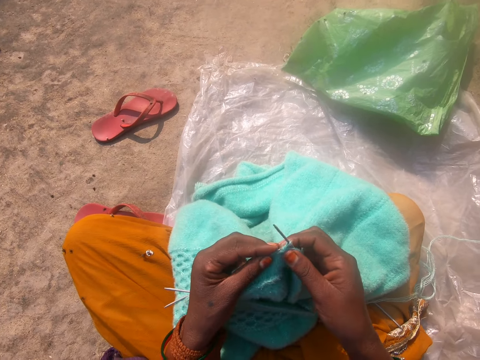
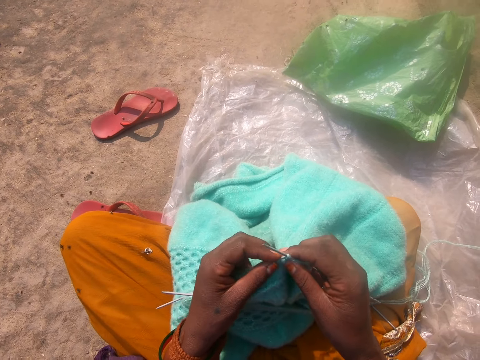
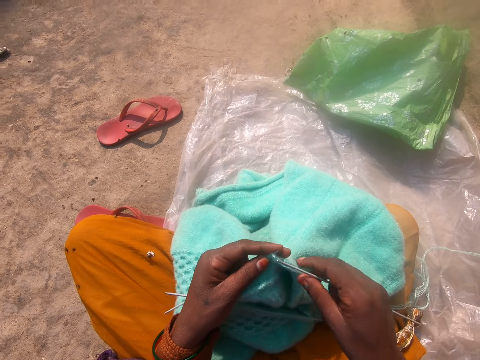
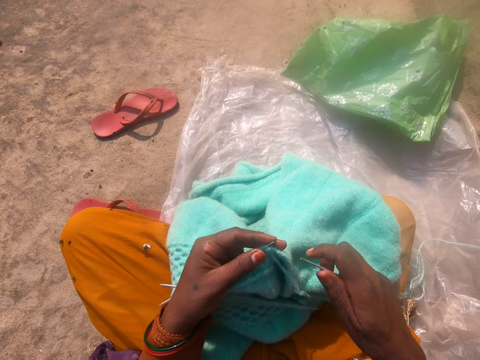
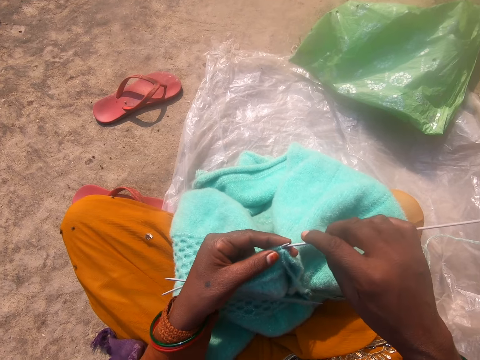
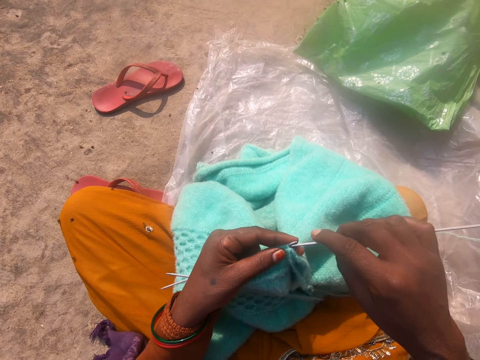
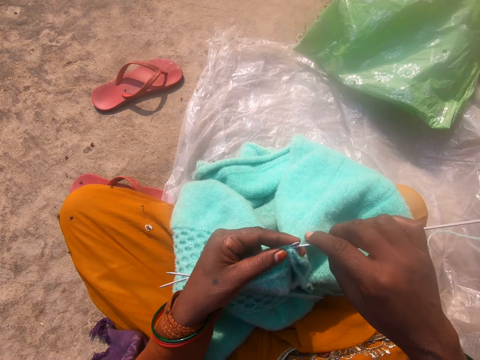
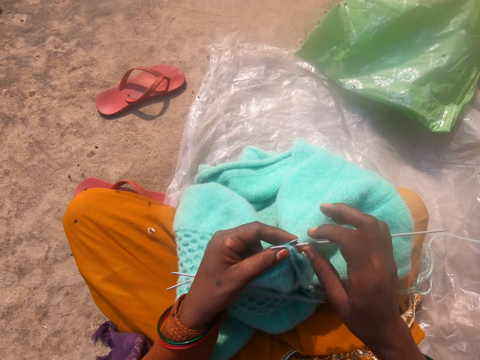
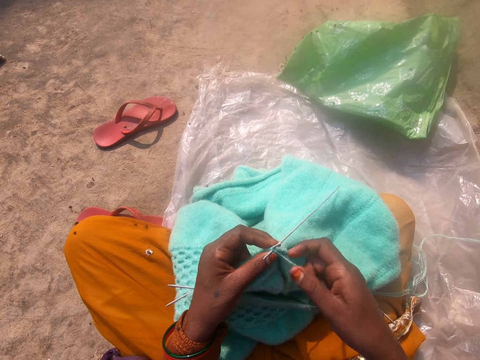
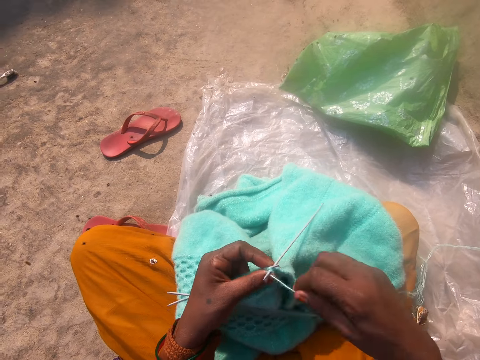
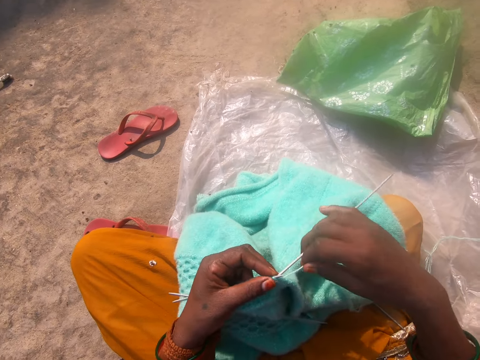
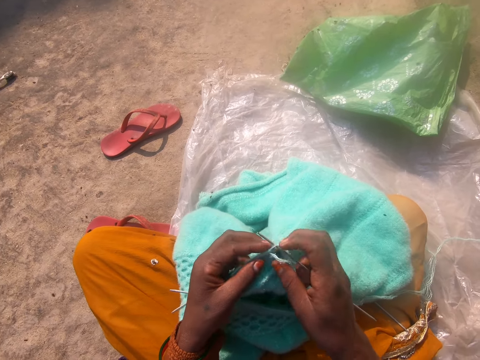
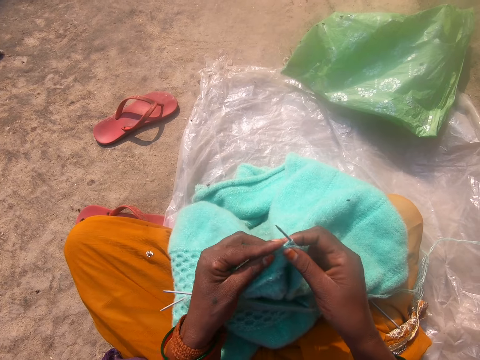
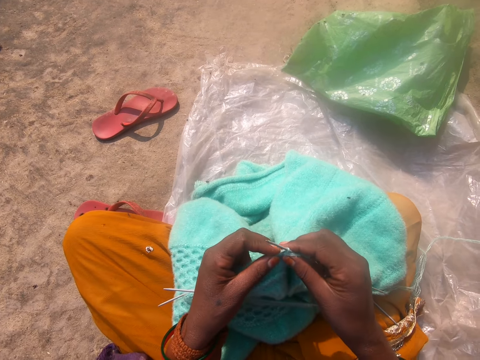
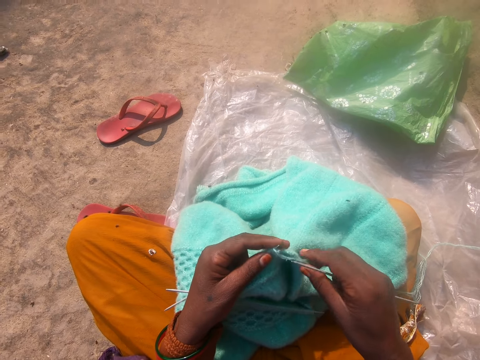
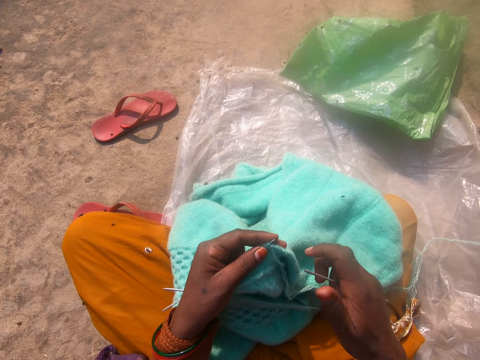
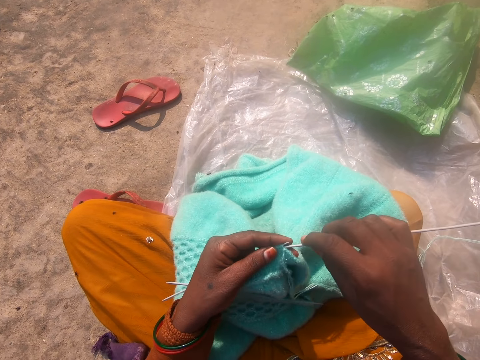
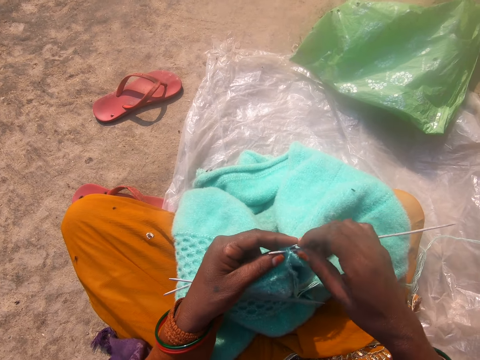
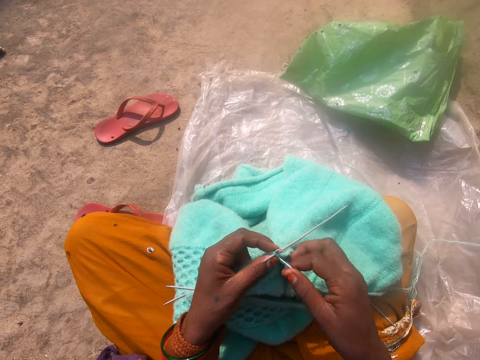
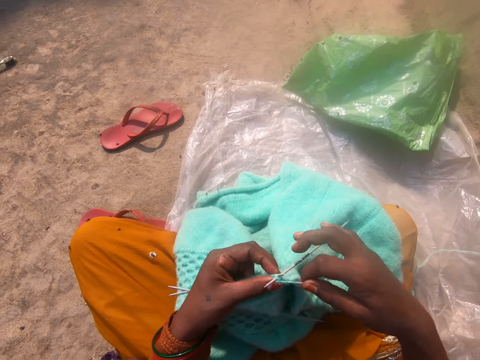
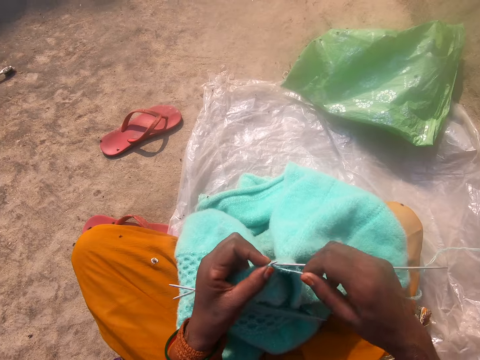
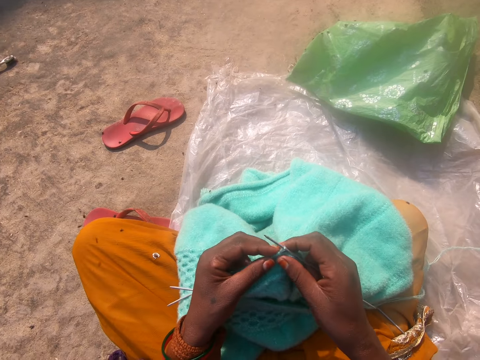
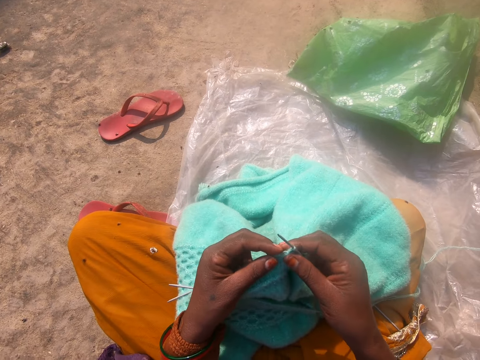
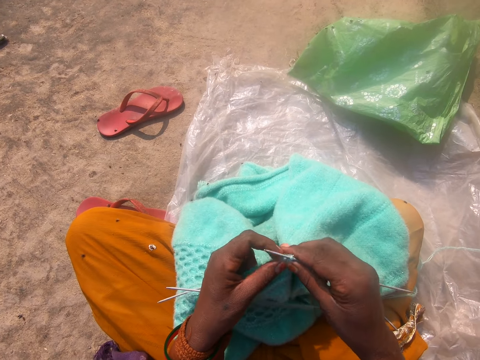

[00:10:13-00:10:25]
The camera wearer pulls the thread in the fabric. They fix the crochet hook in the fabric. They knit the fabric with the crochet hook. They pull the thread in the fabric. They fix the crochet hook on the fabric. They knit the fabric with the crochet hook.

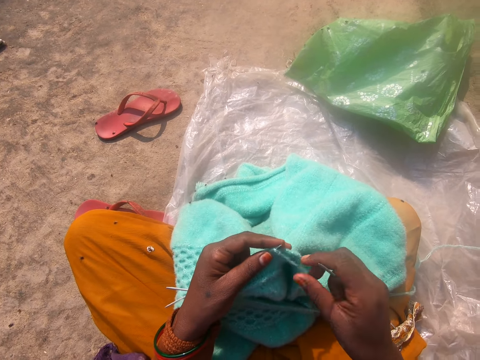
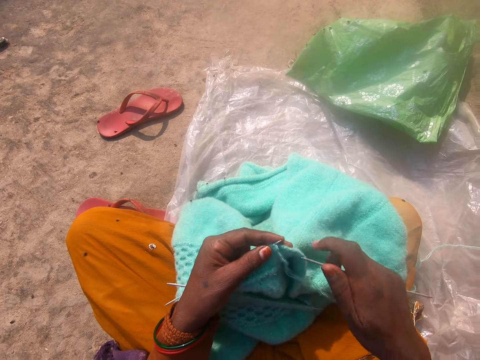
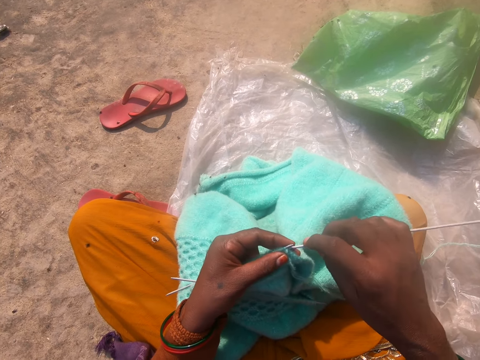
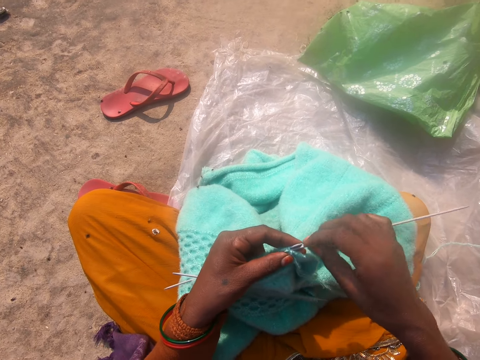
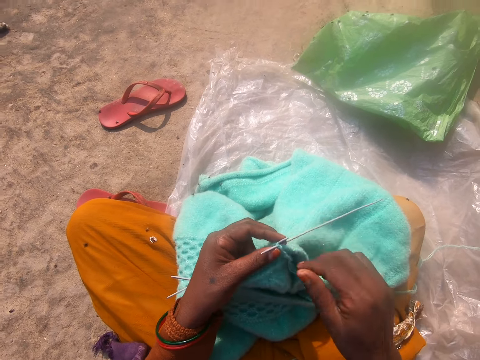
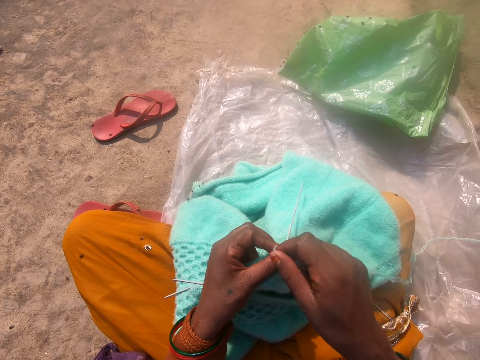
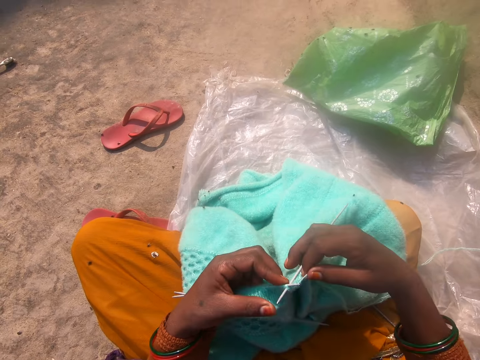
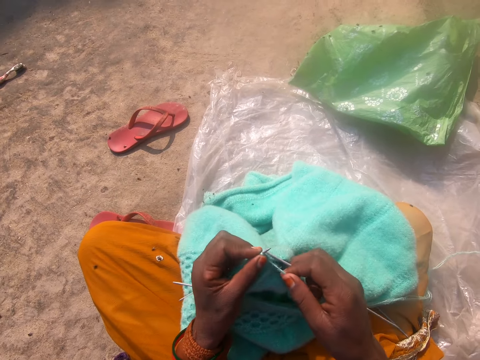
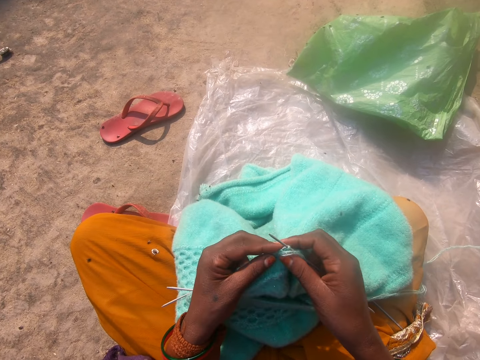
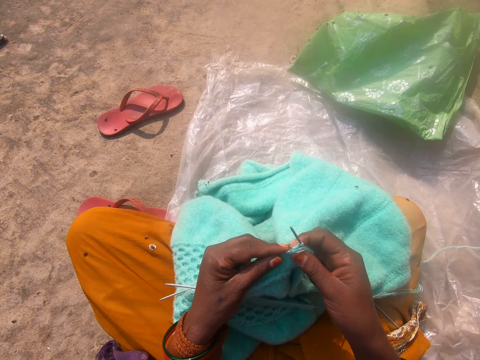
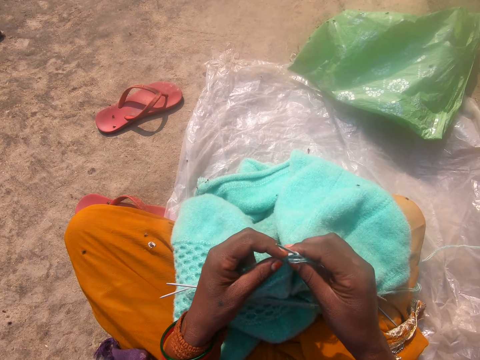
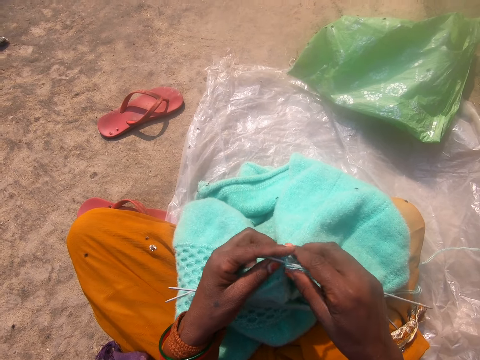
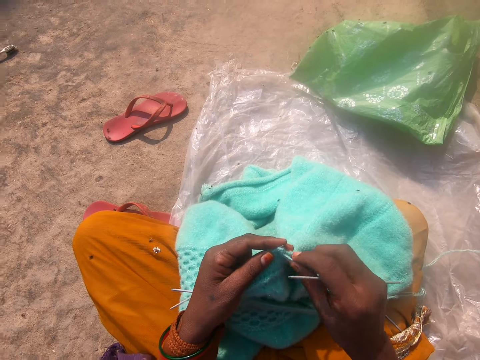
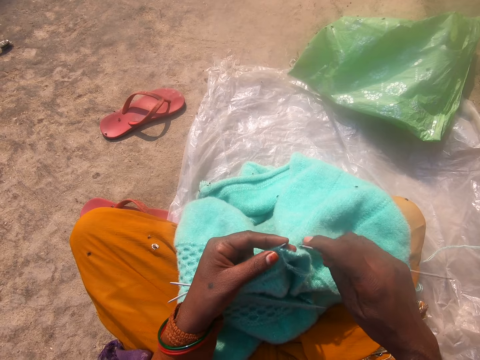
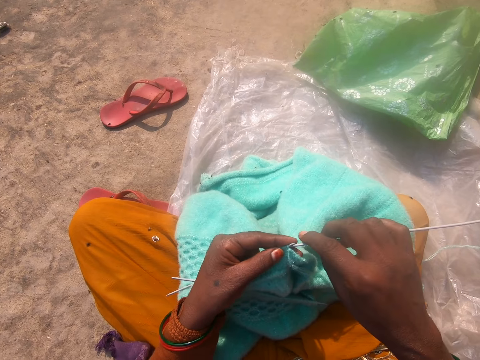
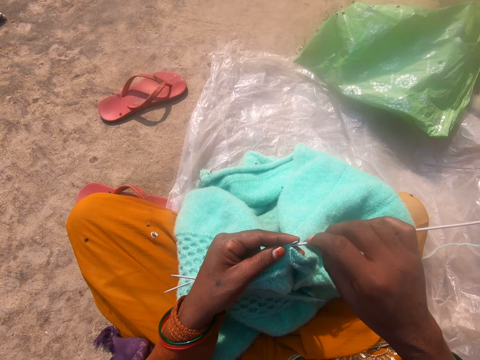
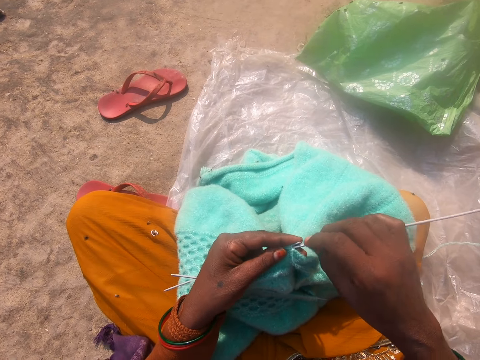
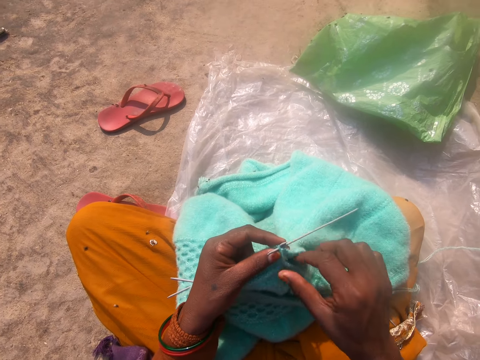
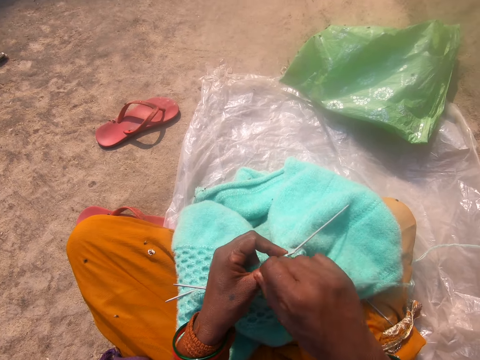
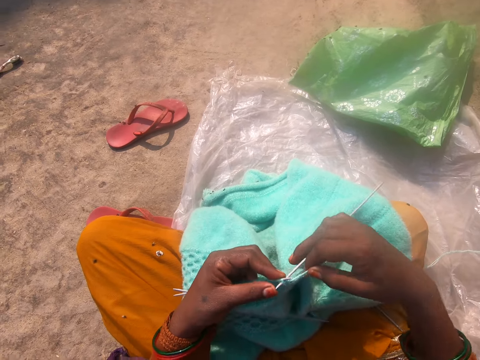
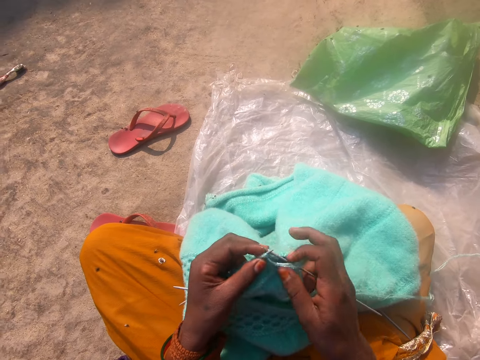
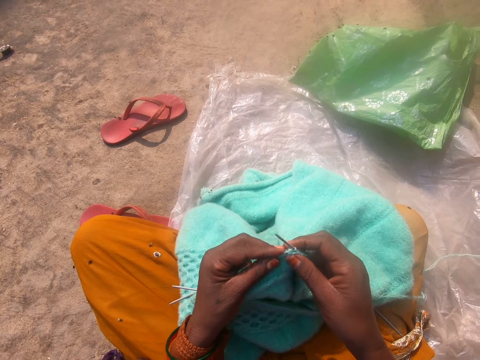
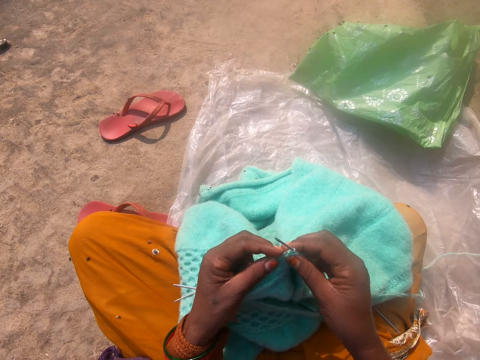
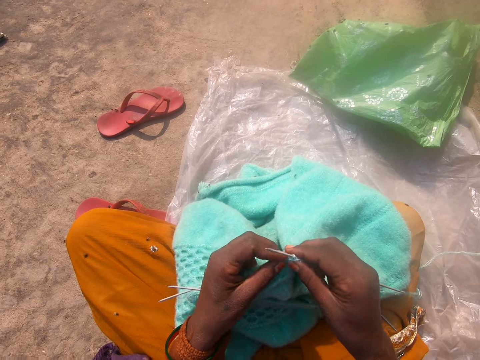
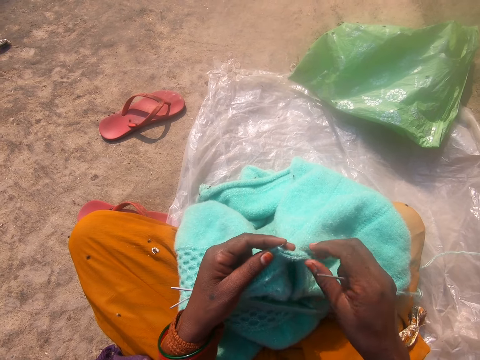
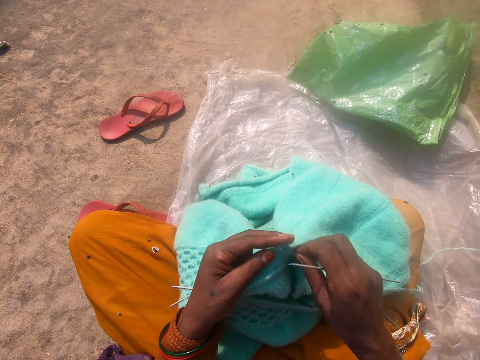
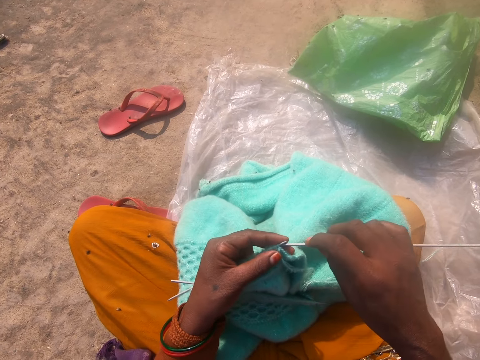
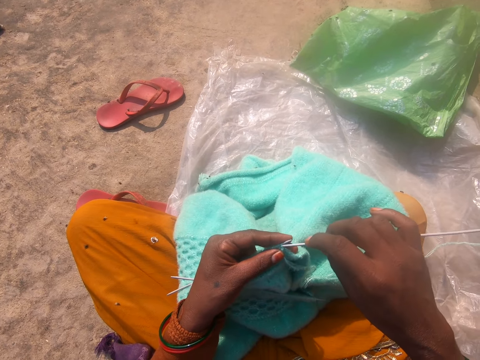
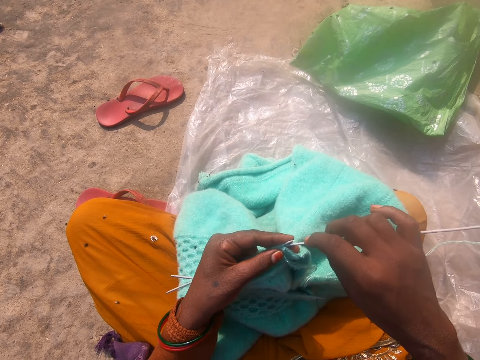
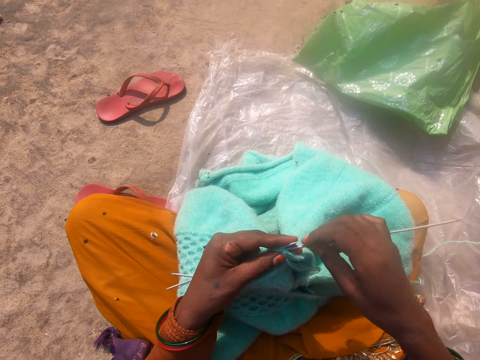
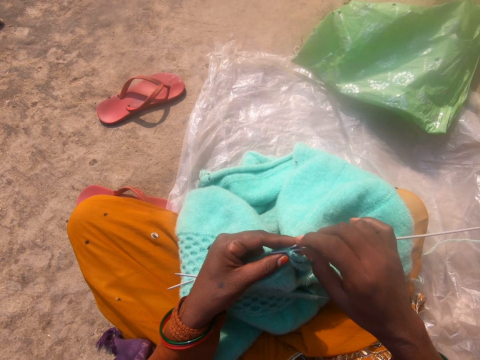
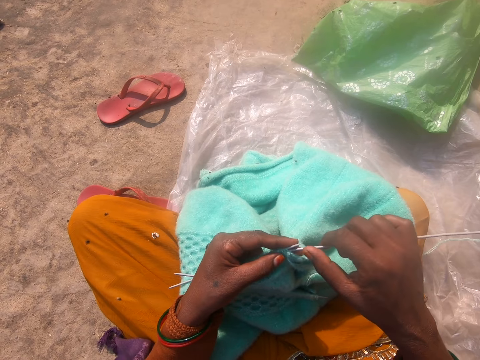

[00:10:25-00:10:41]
The camera wearer removes the crochet hook in the fabric. They fix the fabric on the crochet hook. They knit the fabric with the crochet hook. They remove the crochet hook in the fabric. They pull the thread in the fabric. They fix the crochet hook in the fabric. They knit the fabric with the crochet hook. They remove the crochet hook from the fabric. They fix the crochet hook in the fabric.
